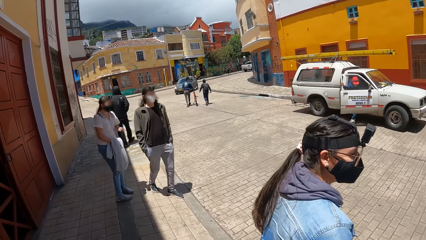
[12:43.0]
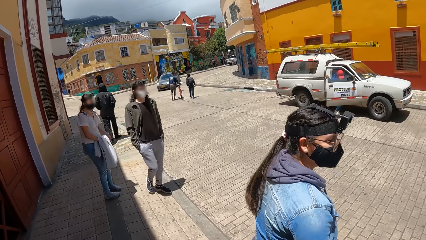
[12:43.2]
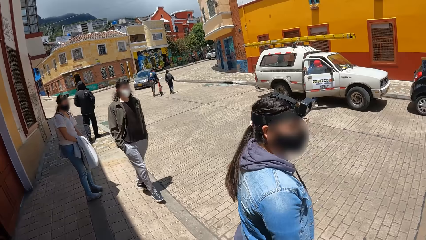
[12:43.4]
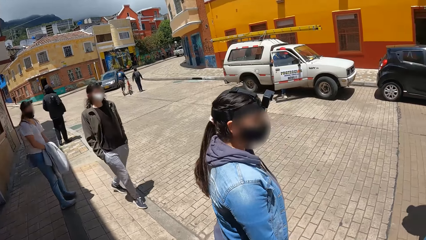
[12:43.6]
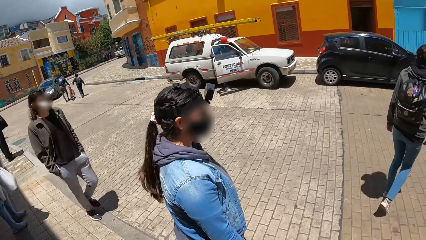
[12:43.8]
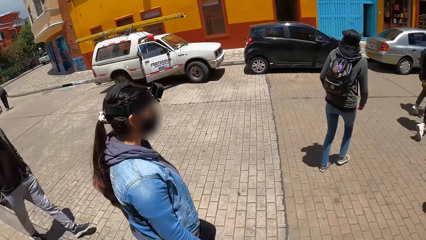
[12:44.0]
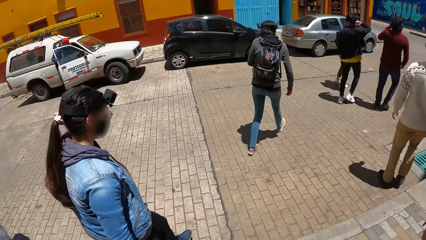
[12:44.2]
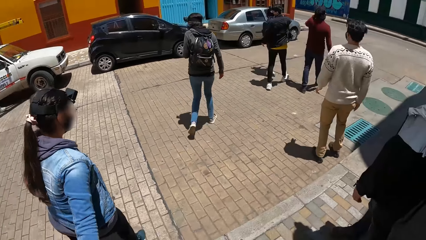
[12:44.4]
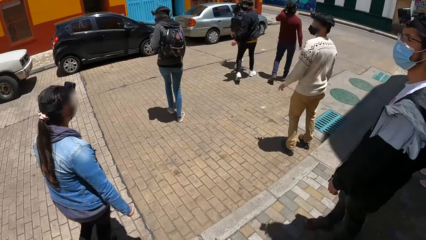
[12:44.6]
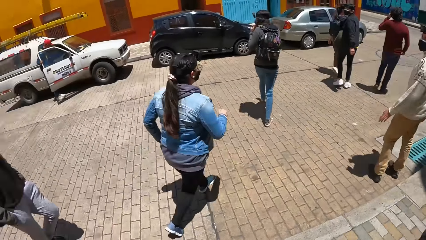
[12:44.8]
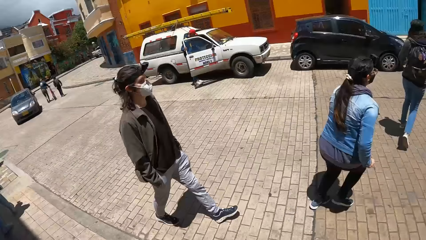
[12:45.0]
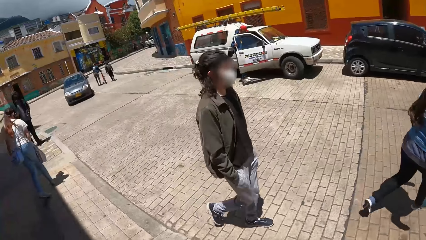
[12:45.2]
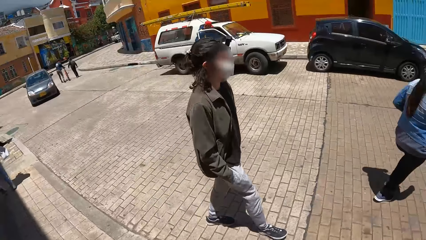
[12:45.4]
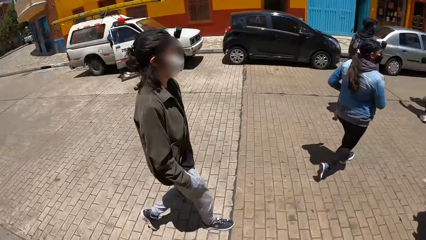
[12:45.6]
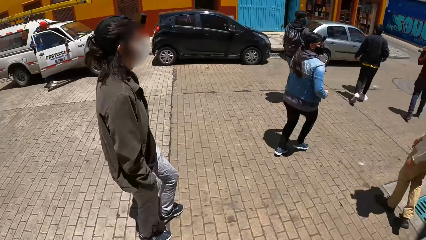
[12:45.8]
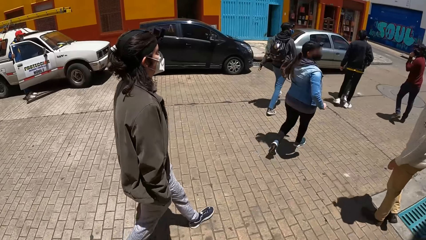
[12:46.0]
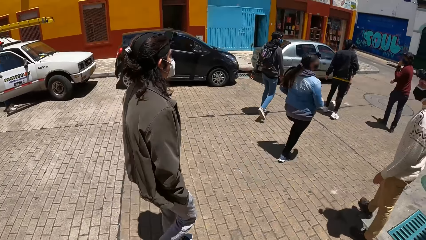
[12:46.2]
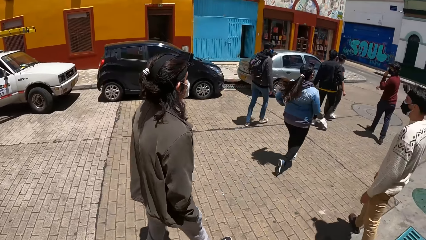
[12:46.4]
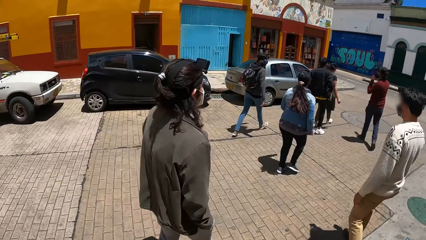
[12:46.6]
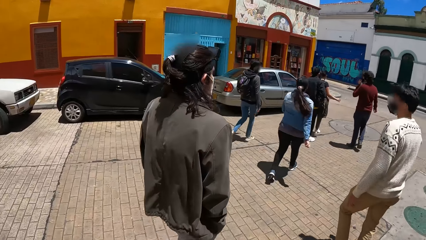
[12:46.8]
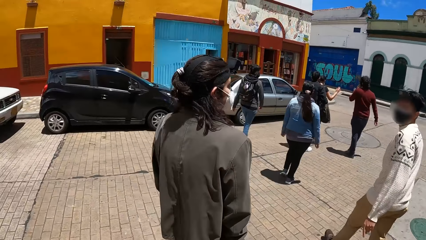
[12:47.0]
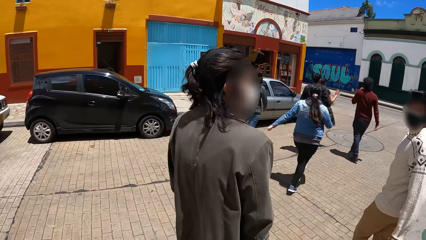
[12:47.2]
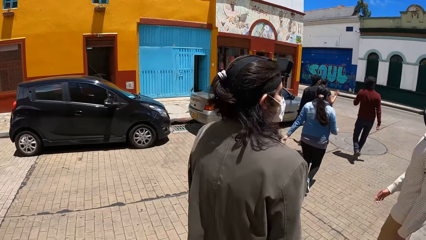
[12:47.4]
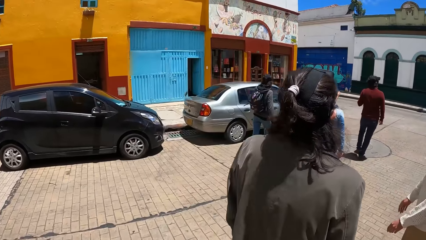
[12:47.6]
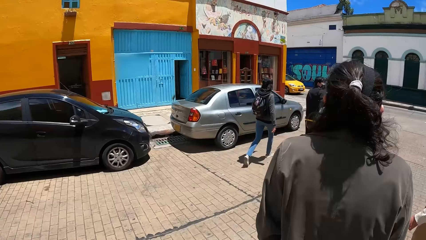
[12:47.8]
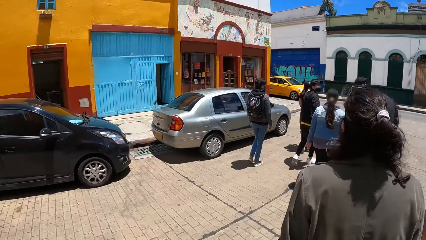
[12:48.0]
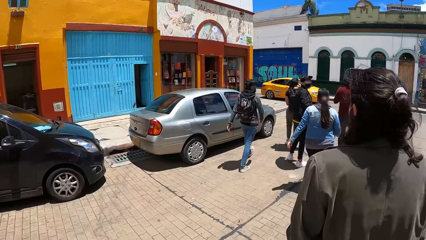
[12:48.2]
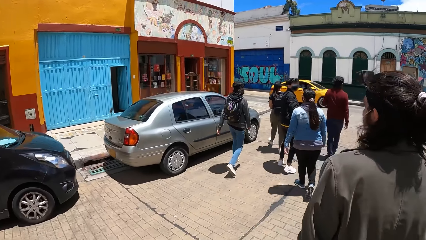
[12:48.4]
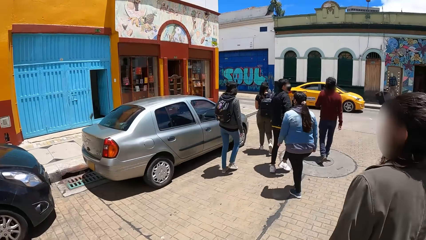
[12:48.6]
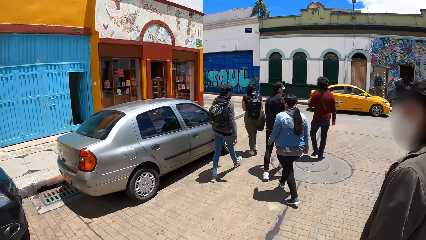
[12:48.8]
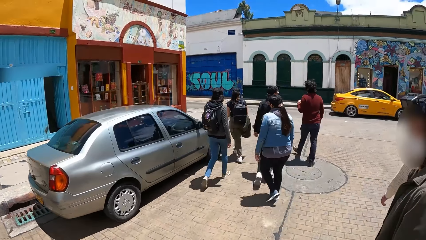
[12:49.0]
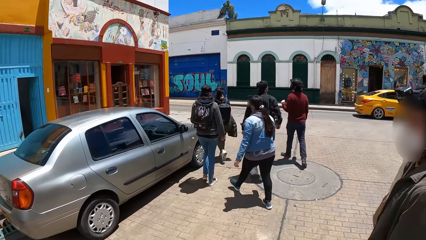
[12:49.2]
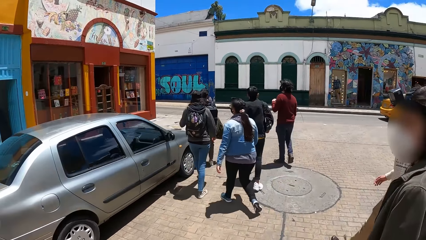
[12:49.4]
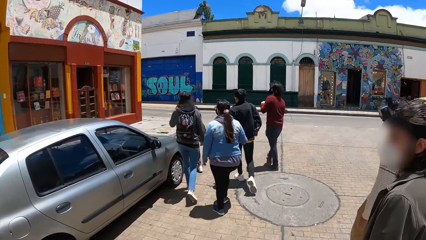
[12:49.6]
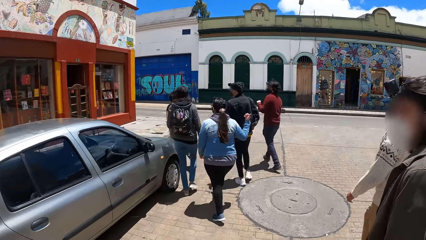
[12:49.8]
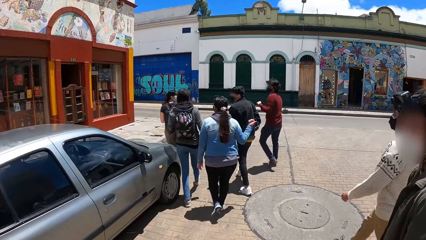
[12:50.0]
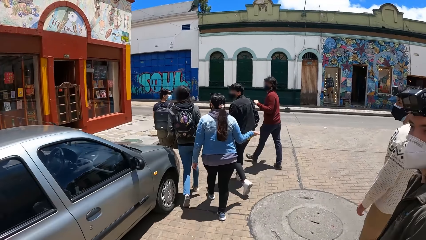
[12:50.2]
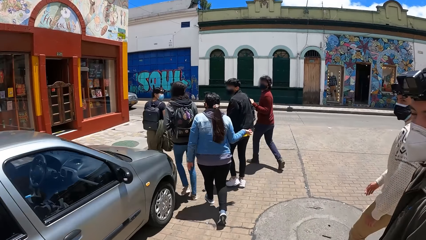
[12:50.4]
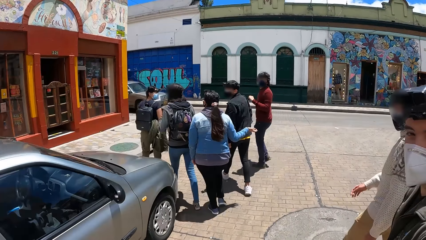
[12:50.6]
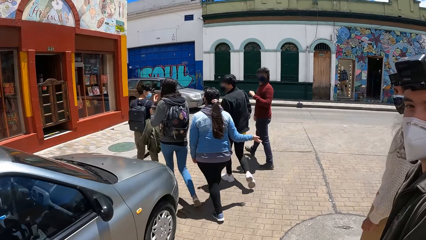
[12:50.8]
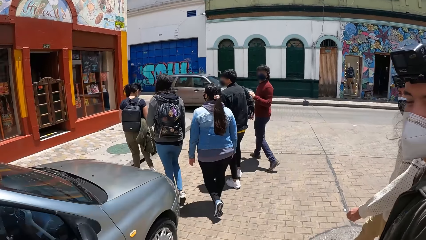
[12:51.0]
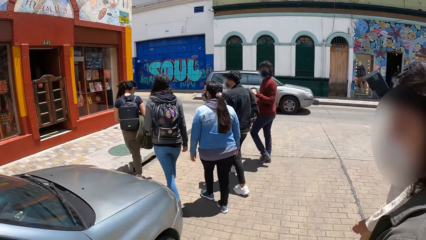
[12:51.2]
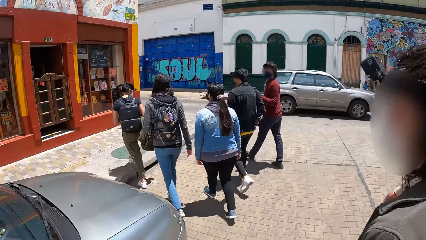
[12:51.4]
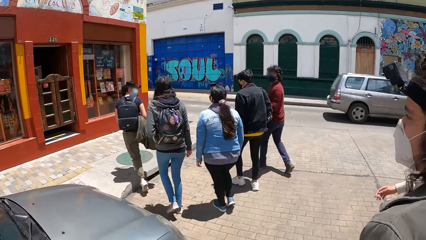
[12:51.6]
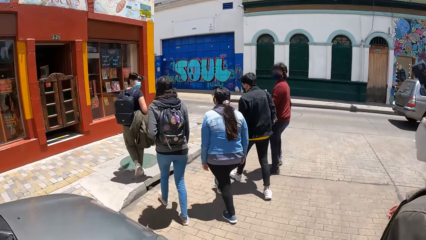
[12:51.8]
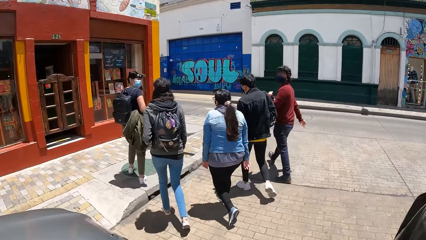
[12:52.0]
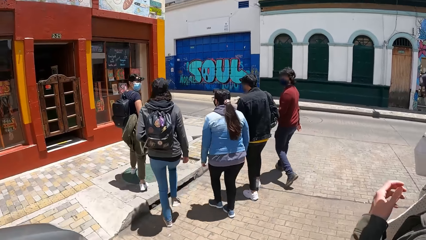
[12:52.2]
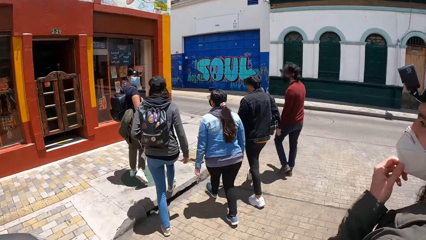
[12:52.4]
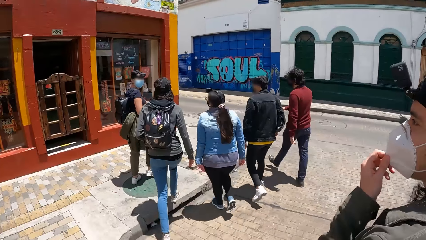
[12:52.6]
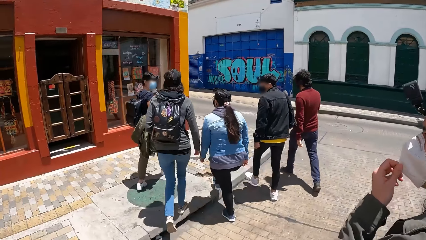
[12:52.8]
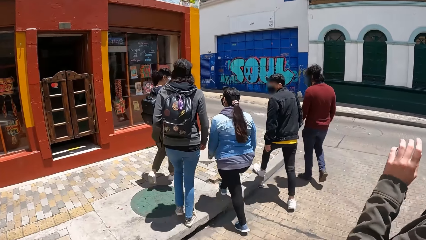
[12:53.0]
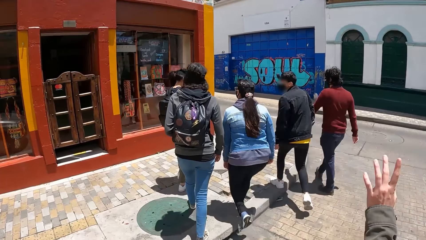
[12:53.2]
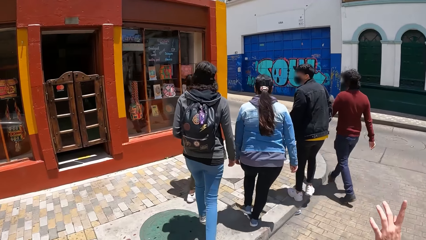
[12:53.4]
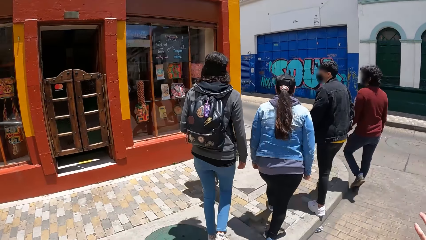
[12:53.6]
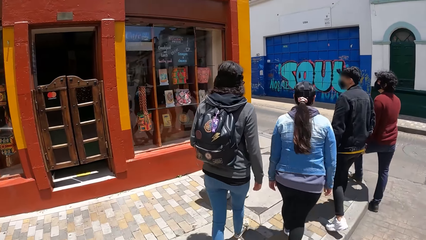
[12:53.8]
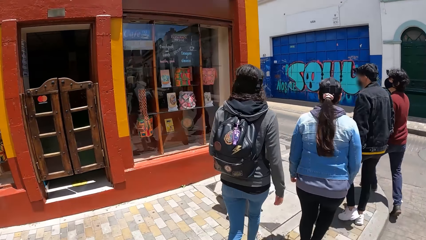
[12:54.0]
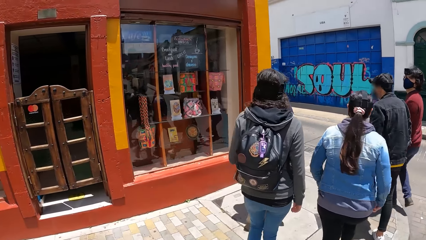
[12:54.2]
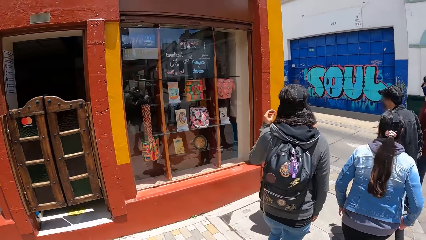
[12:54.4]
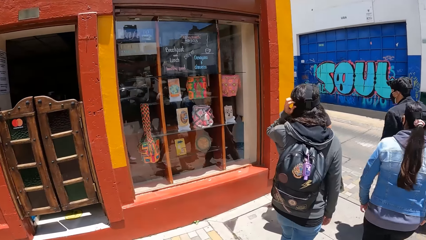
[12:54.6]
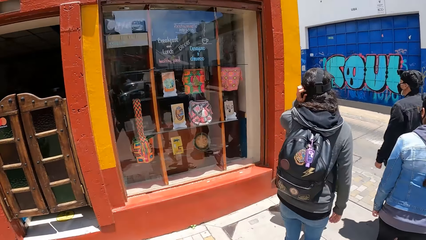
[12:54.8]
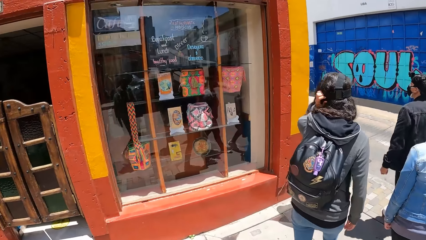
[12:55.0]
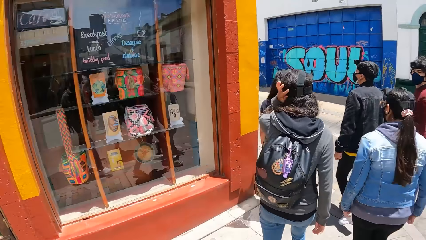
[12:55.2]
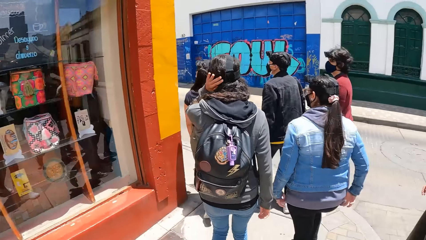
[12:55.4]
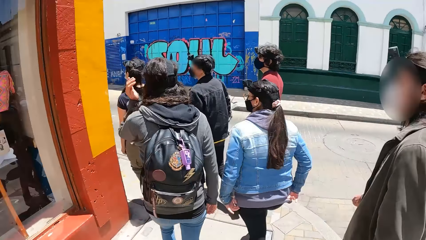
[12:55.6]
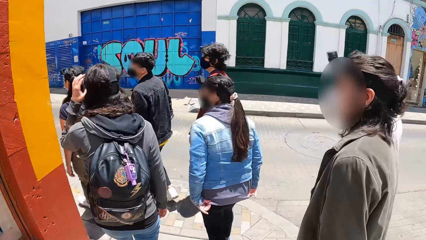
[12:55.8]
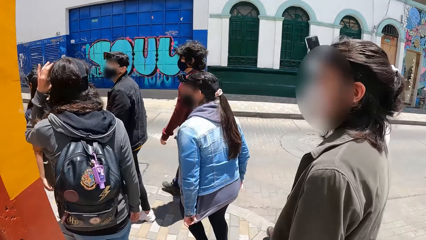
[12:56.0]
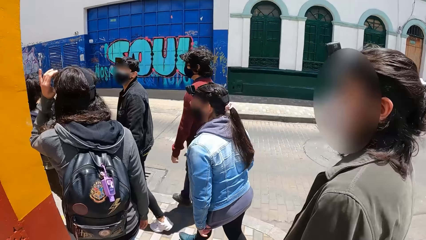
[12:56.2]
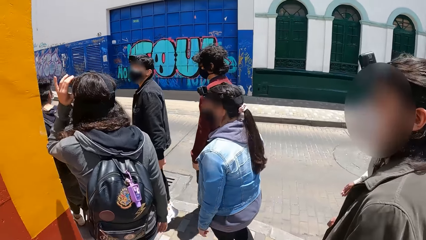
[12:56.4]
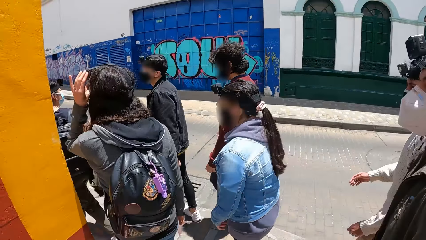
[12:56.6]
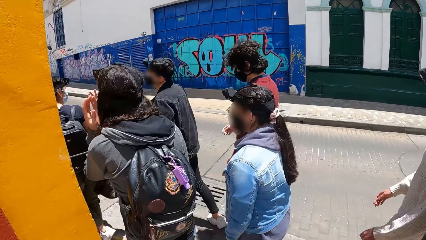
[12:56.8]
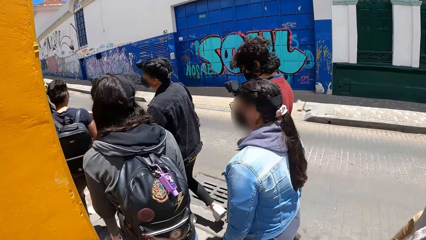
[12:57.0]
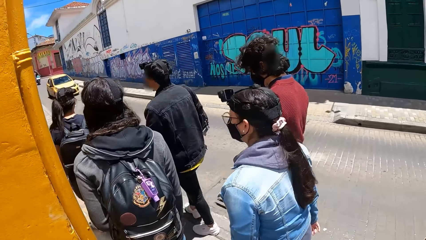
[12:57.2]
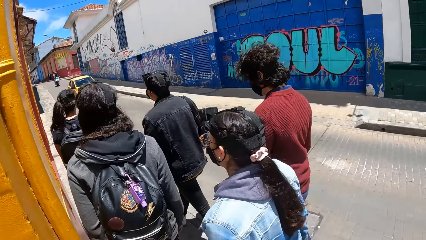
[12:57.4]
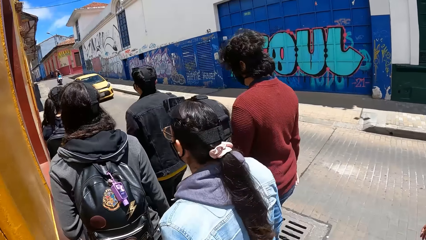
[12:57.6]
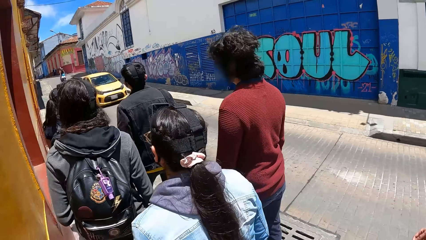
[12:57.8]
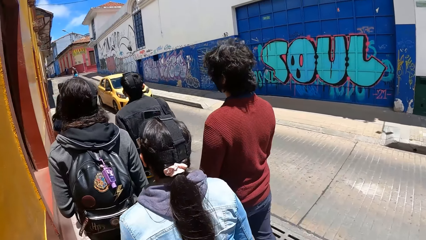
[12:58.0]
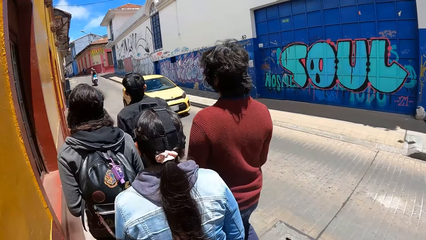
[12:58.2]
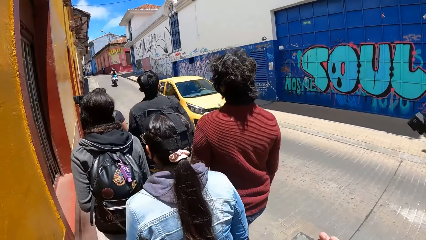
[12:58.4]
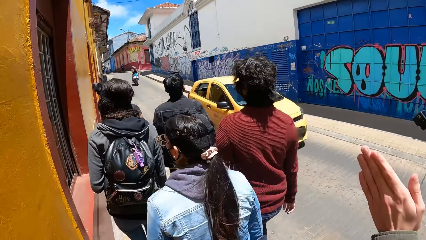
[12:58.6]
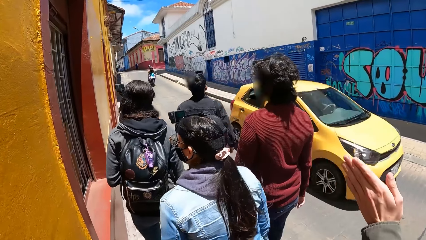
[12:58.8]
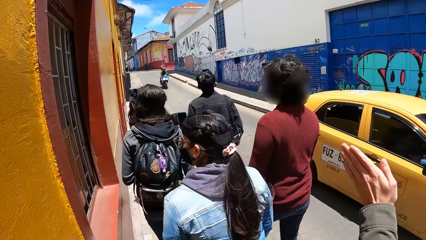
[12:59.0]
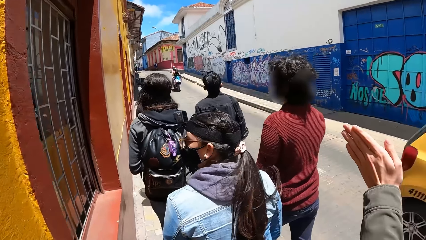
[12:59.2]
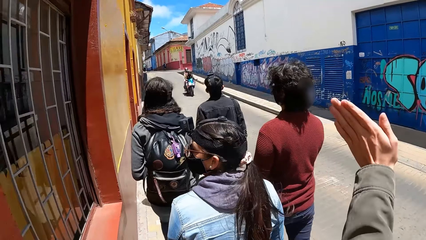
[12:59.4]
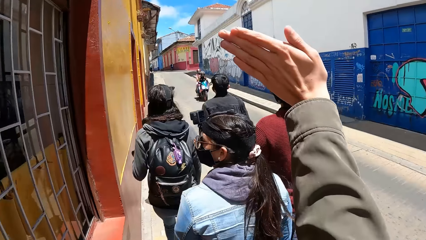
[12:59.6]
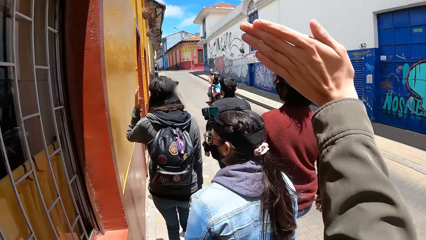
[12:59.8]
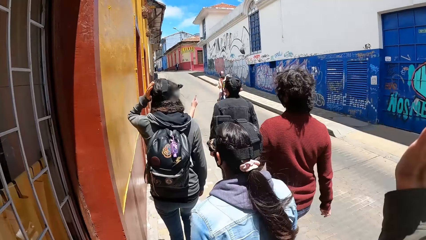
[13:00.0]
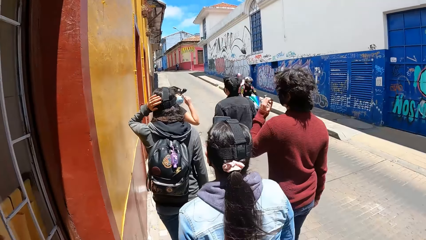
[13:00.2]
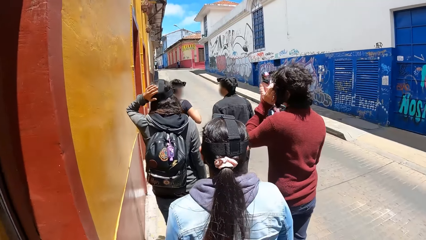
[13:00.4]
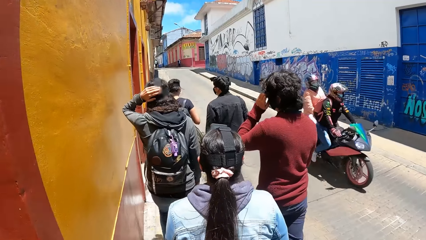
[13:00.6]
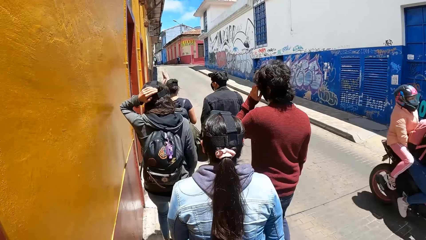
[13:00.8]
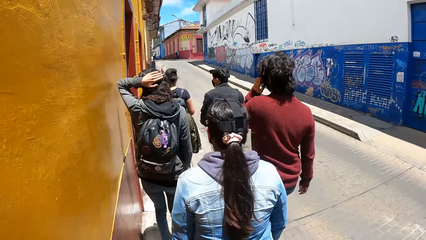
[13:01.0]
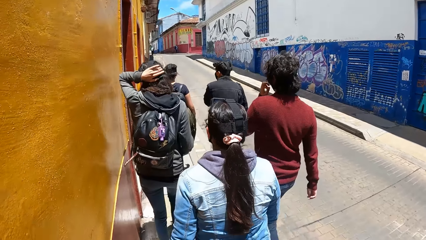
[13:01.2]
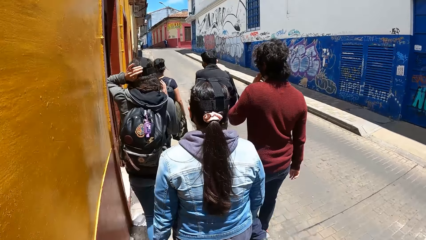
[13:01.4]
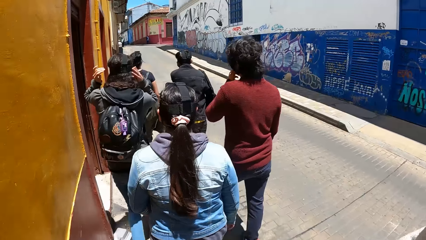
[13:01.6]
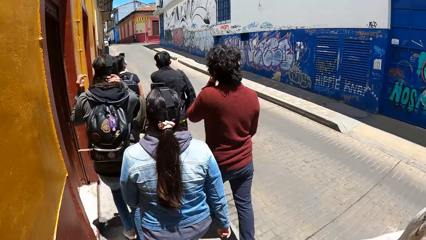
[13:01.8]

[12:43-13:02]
The man walks across a road. The group of people walk across the road. The camera wearer walks across the road. They walk on the street. A yellow car drives past the camera wearer. The group of people walk on a pavement. The man adjusts a face mask on his face with his left hand. The camera wearer talks to the man. They walk on the pavement. The man walks on the pavement. A yellow car drives past the camera wearer. A blue motorcycle drives past the camera wearer.
